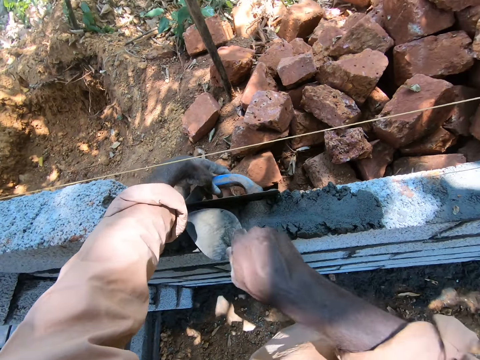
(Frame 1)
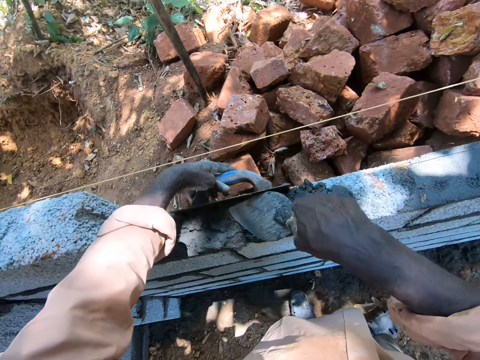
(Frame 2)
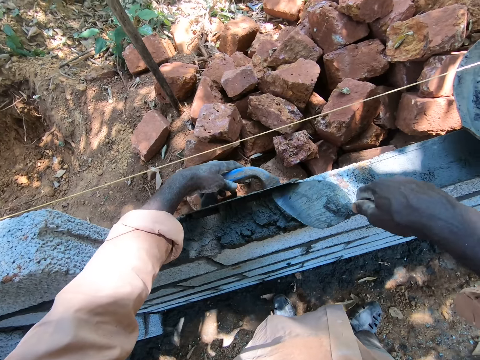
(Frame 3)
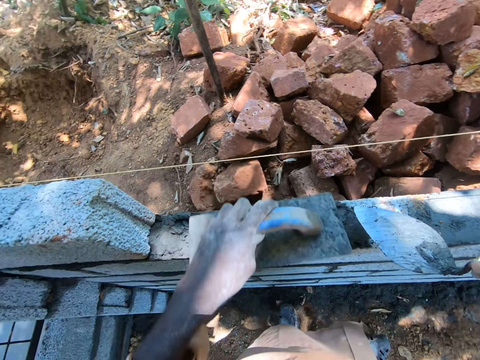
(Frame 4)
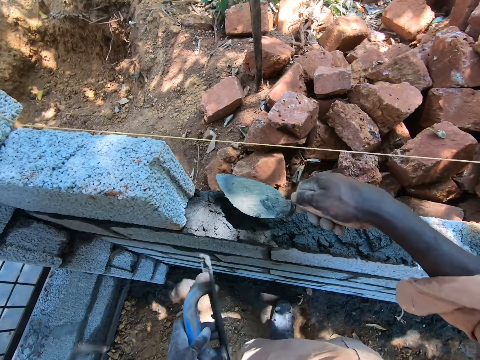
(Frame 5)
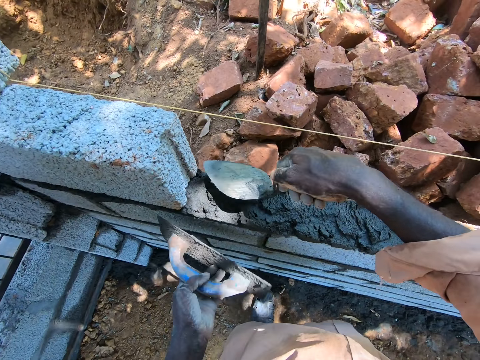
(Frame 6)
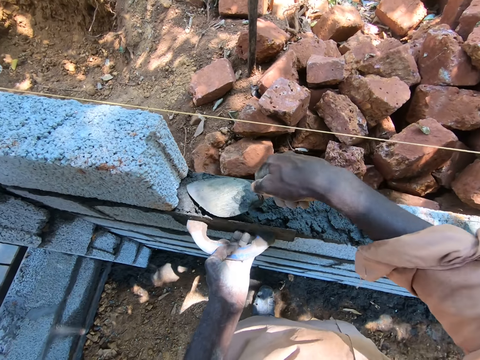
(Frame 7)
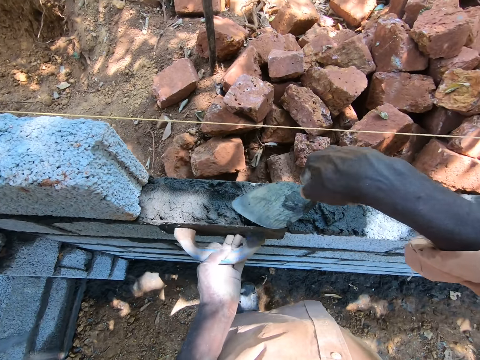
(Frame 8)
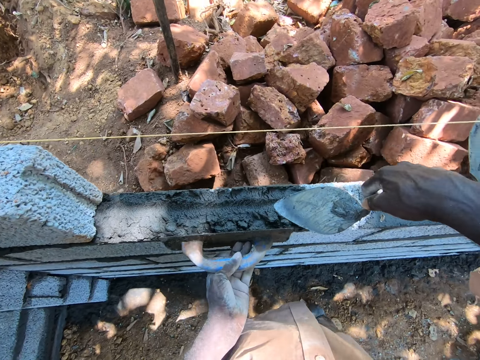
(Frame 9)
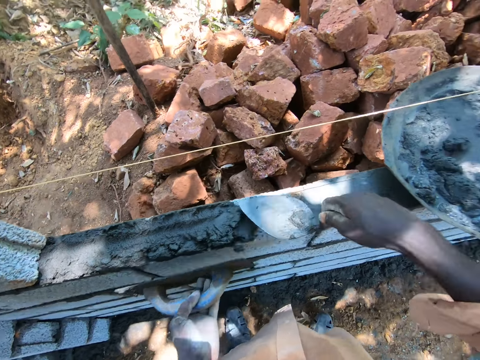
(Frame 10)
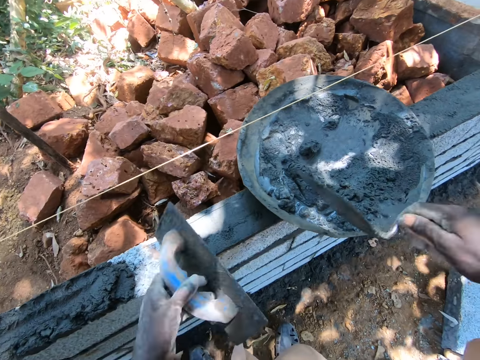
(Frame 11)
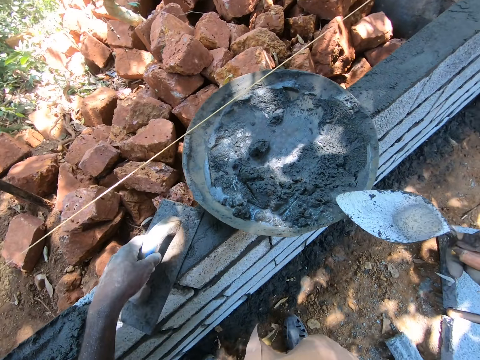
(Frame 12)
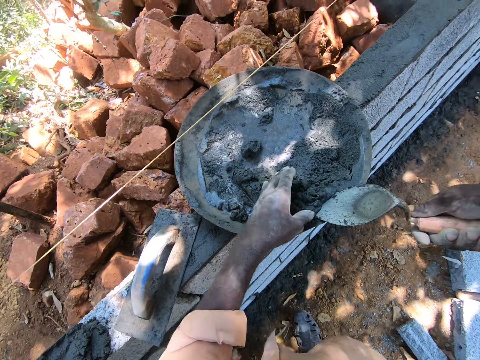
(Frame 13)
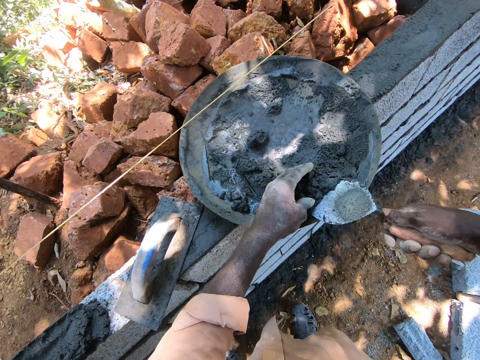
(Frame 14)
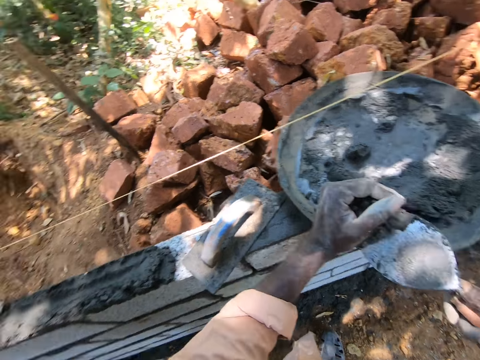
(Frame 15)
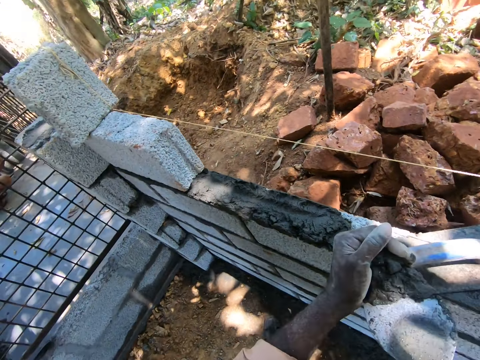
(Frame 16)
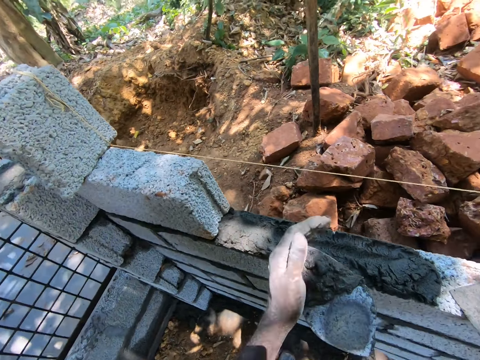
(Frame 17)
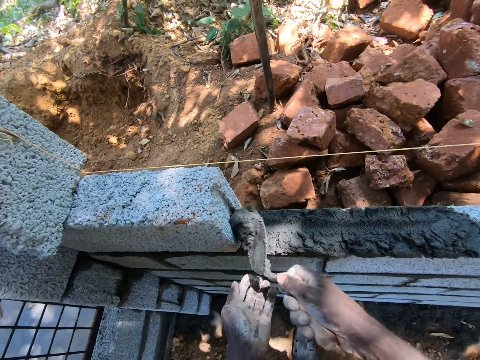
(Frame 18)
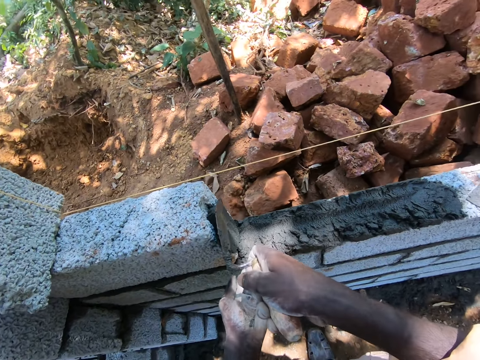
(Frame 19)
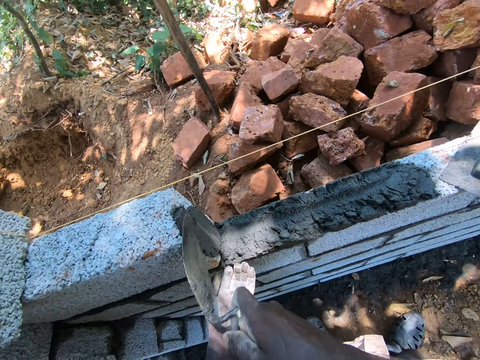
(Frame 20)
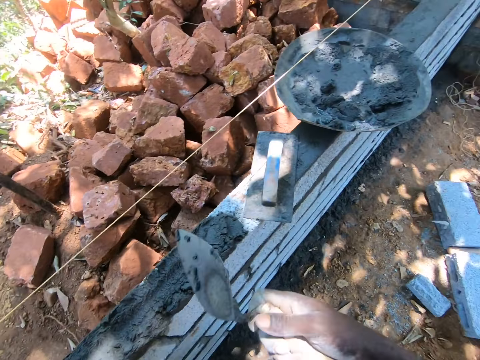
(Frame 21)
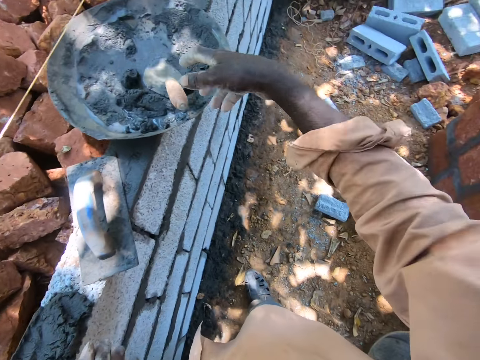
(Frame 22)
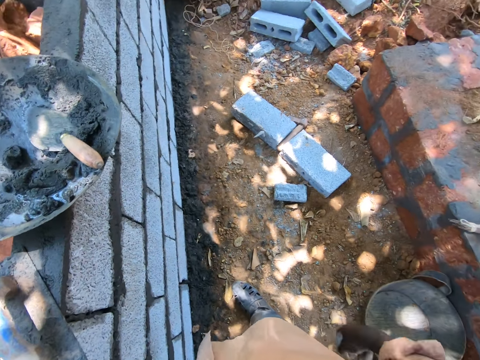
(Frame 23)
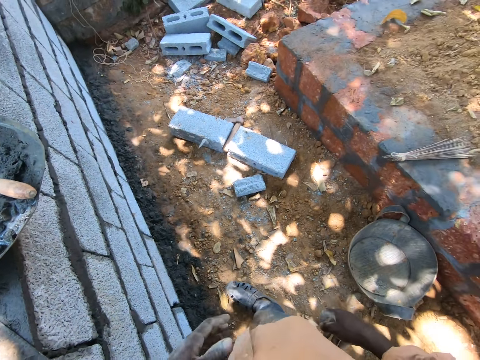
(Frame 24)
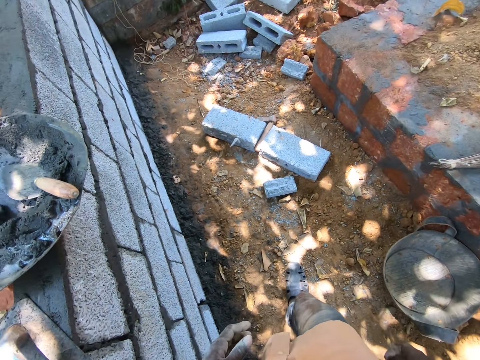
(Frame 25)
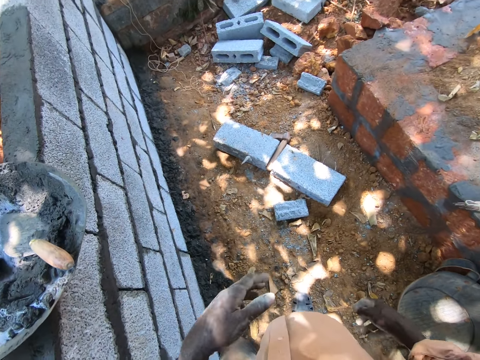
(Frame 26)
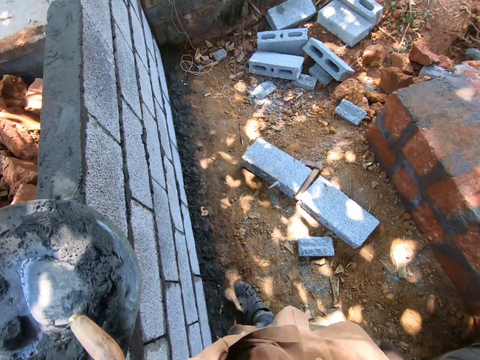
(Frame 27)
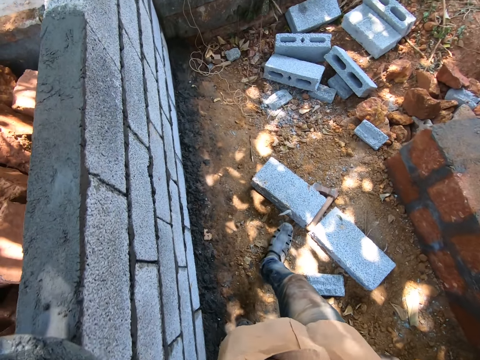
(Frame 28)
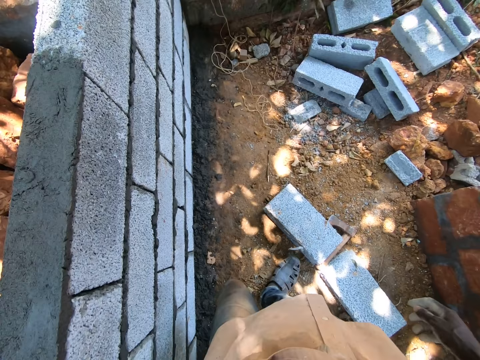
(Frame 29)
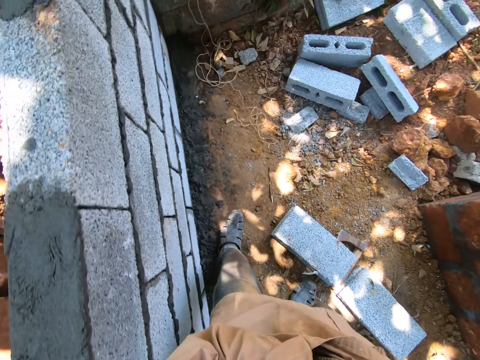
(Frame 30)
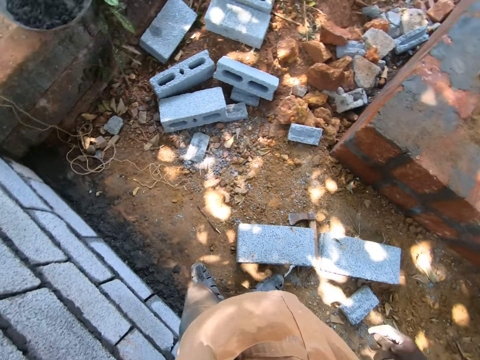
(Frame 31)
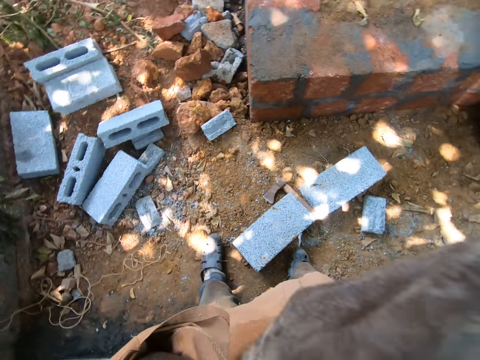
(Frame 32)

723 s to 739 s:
The camera wearer pours cement on the building stones and spreads the cement with the scrapper. They place the plasterboard on the wall. They place the trowel down. They scoop the cement with the scrapper. They pour the cement on the stone and spread the cement on the stone. They put the scrapper in the basin. They move around.

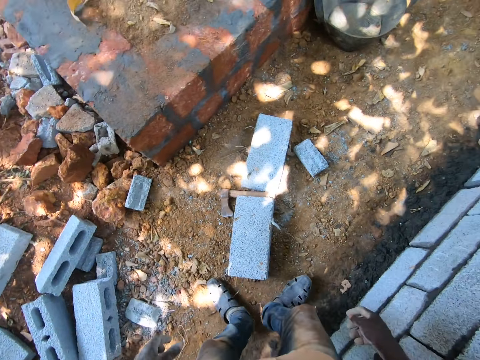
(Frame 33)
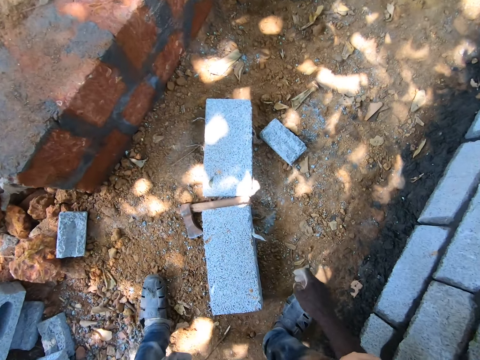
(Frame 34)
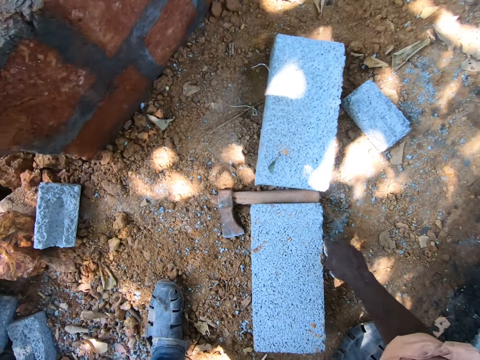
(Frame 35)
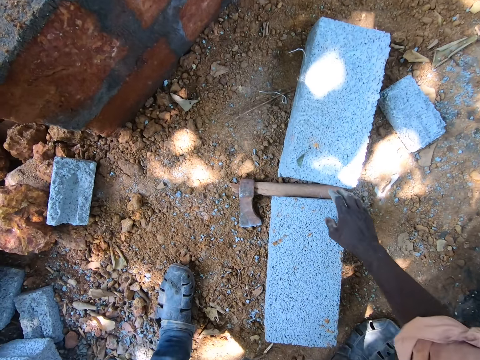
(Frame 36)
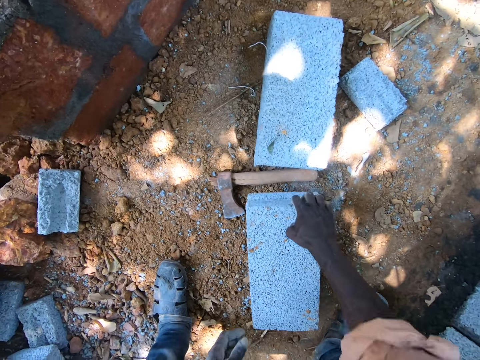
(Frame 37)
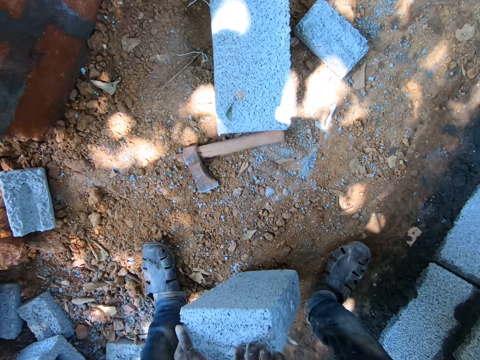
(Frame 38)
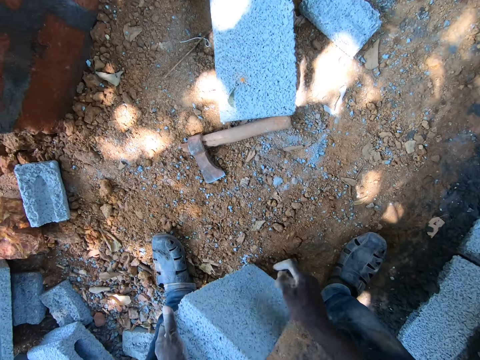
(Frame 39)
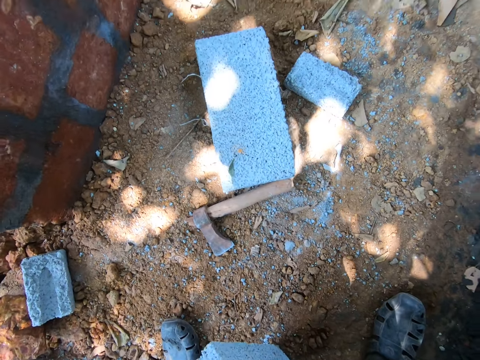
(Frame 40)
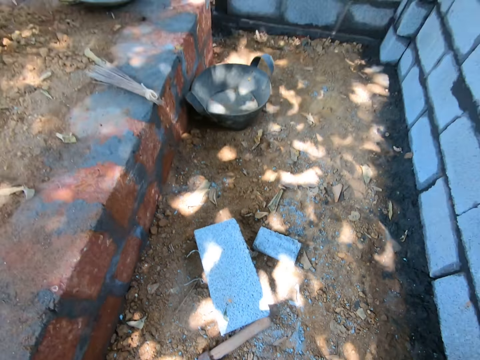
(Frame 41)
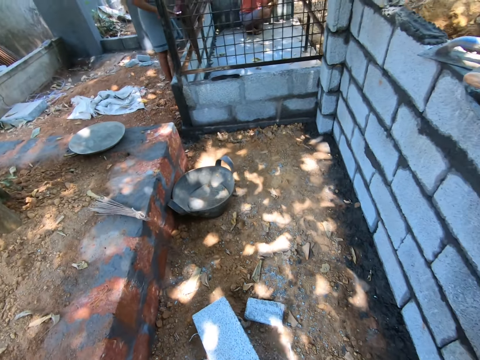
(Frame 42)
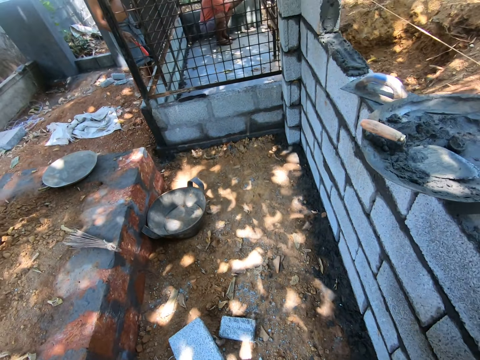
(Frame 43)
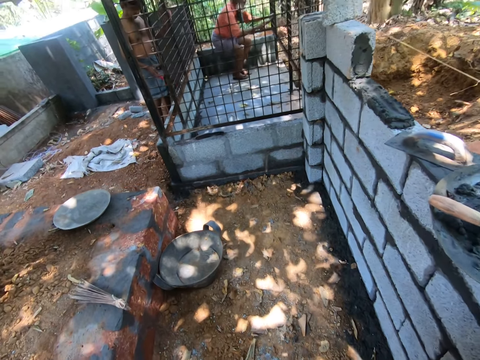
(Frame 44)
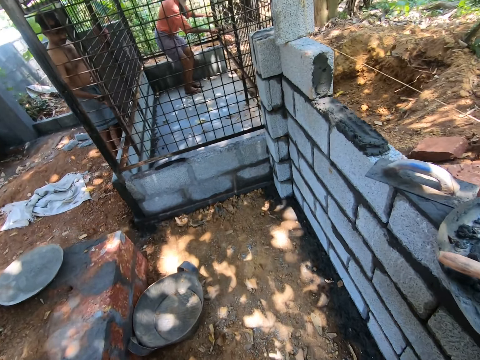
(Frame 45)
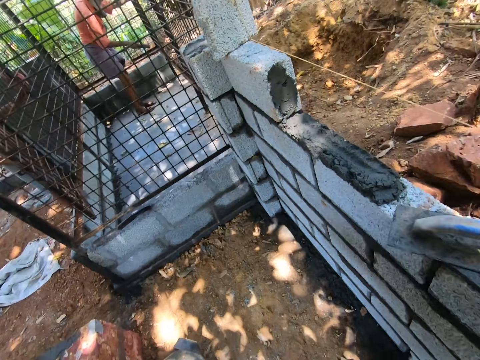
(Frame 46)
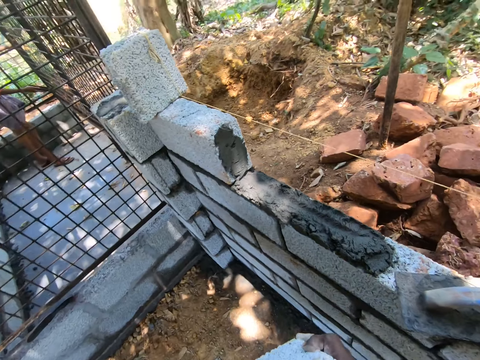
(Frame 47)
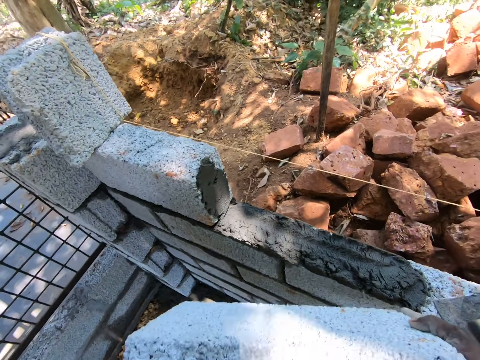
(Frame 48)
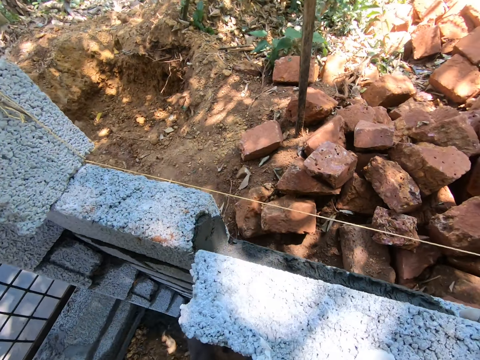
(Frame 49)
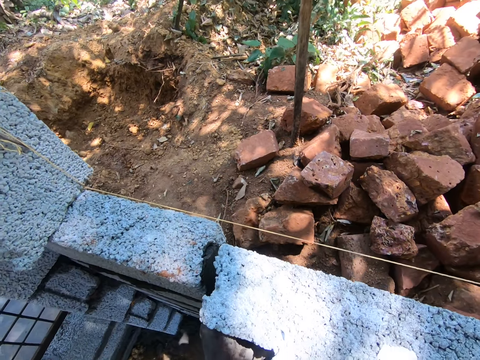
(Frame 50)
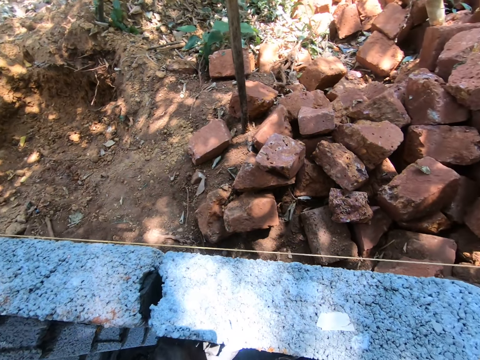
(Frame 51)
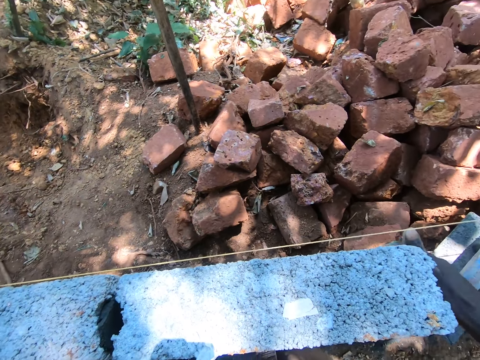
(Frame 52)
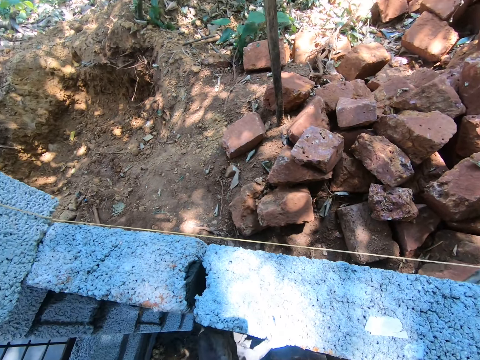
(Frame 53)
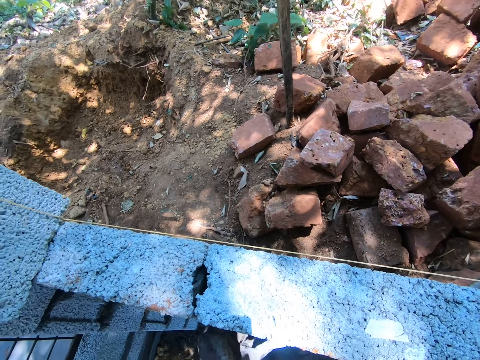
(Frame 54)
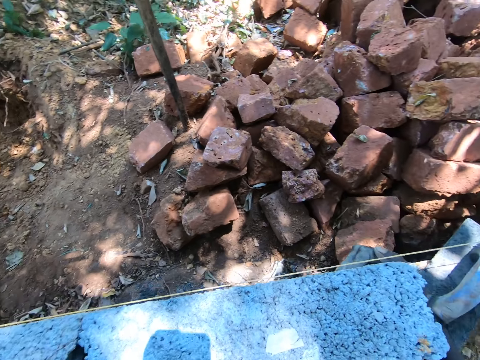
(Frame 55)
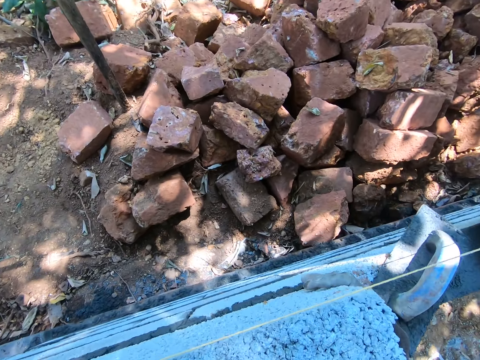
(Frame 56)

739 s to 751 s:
The camera wearer picks trash and throws the trash. They pick a concrete brick or stone. They move around. They carry the concrete brick. They place the concrete brick on spread cement on the wall.
